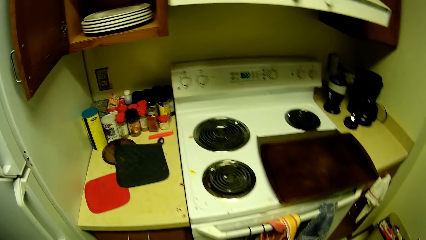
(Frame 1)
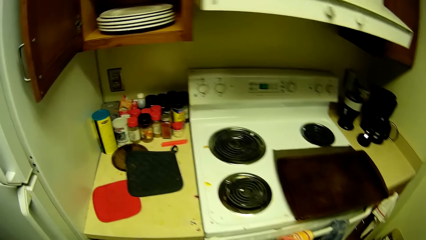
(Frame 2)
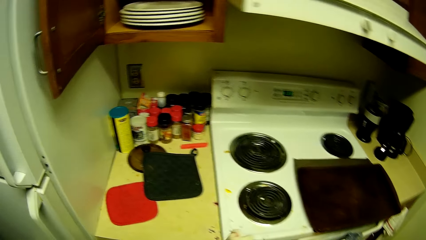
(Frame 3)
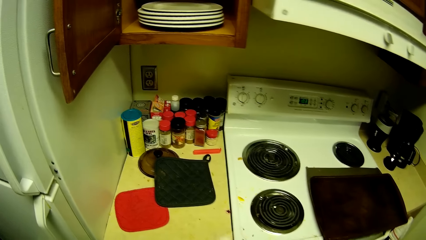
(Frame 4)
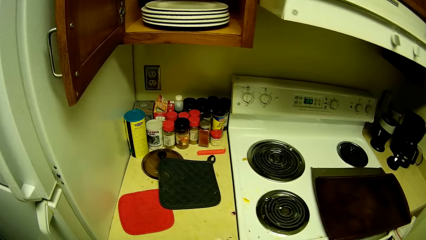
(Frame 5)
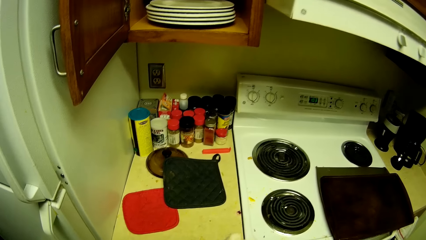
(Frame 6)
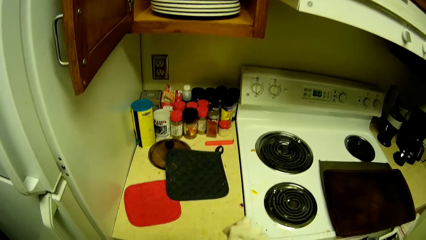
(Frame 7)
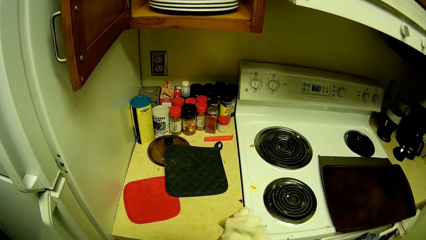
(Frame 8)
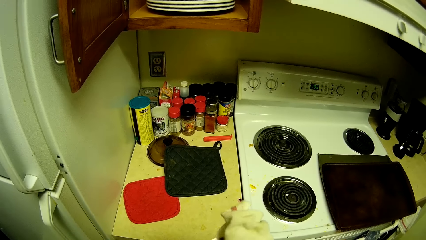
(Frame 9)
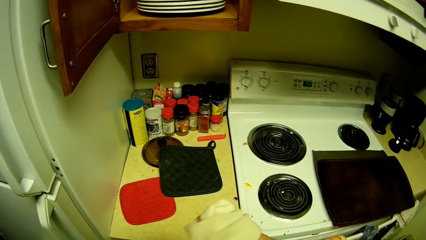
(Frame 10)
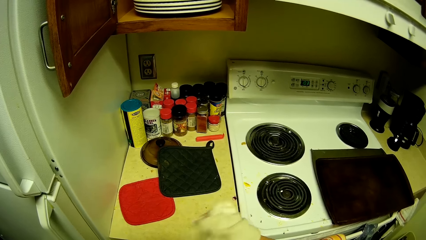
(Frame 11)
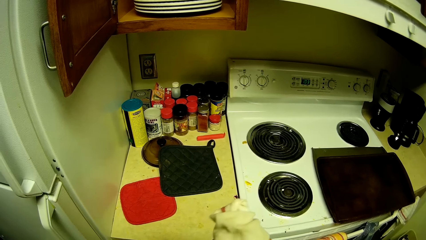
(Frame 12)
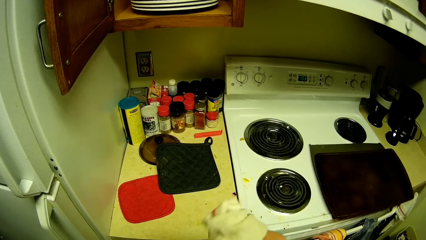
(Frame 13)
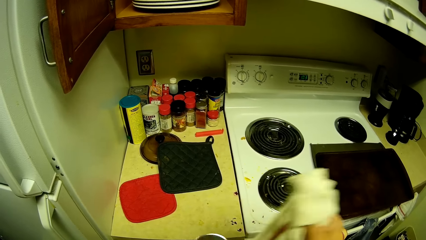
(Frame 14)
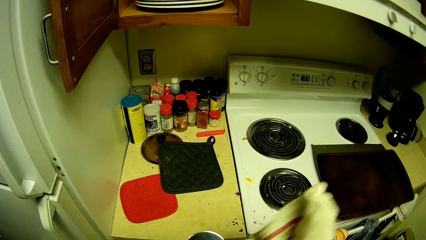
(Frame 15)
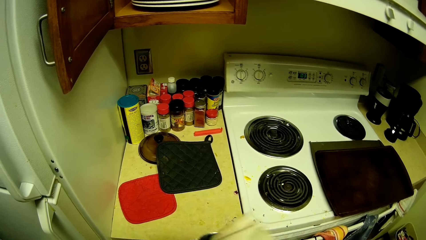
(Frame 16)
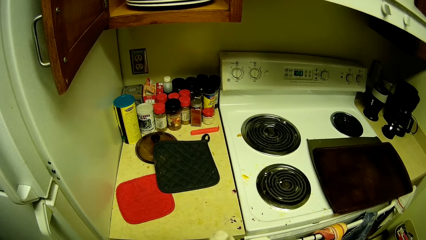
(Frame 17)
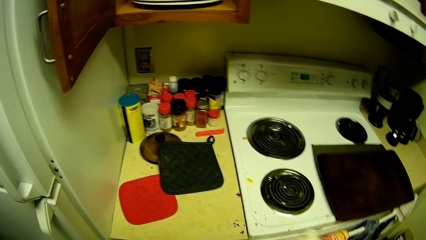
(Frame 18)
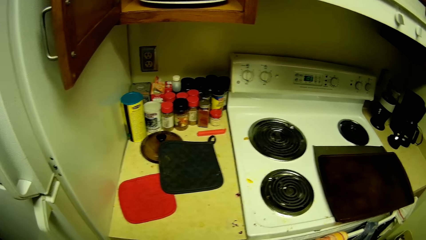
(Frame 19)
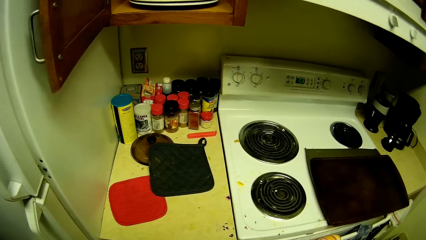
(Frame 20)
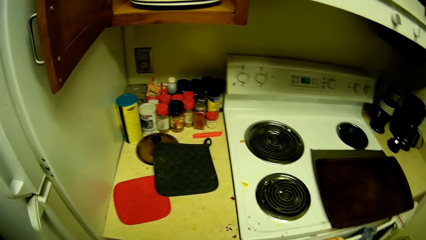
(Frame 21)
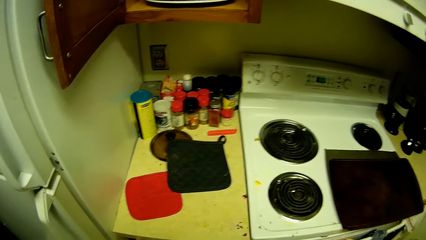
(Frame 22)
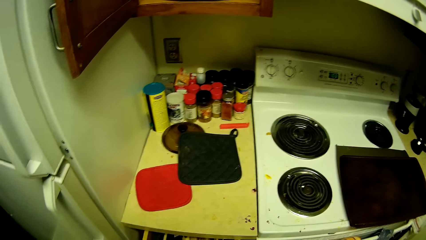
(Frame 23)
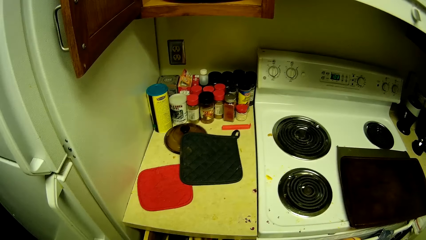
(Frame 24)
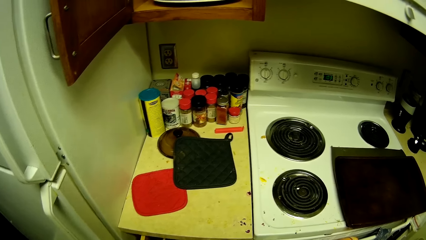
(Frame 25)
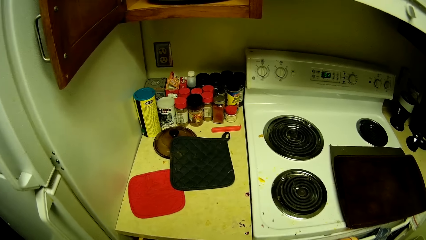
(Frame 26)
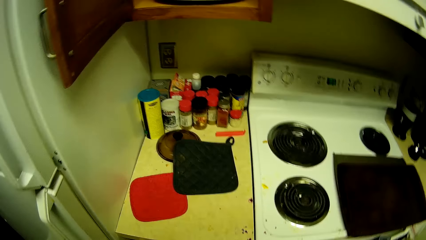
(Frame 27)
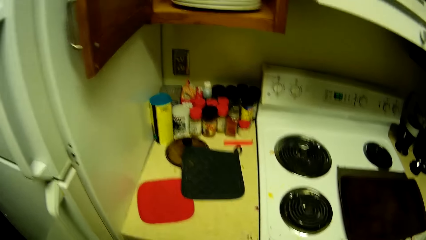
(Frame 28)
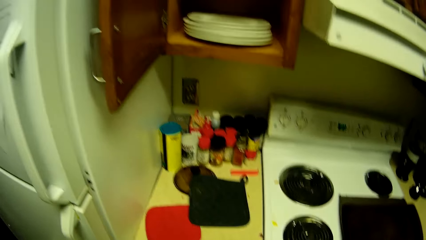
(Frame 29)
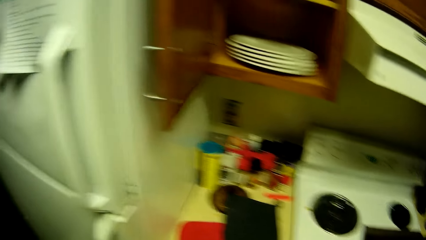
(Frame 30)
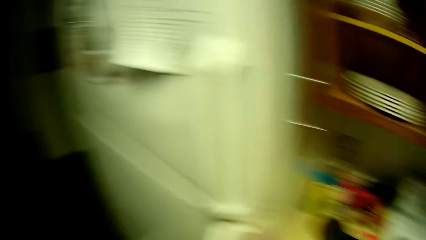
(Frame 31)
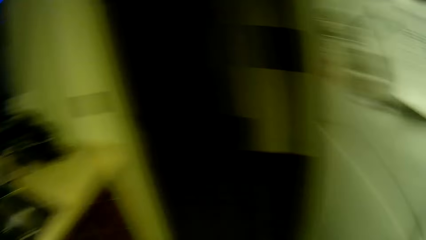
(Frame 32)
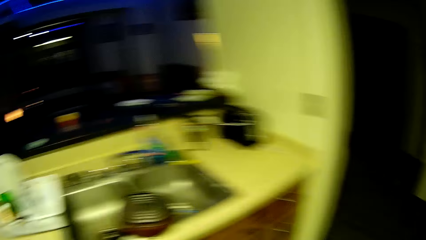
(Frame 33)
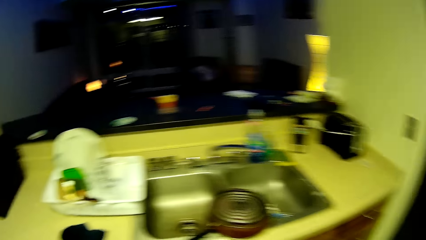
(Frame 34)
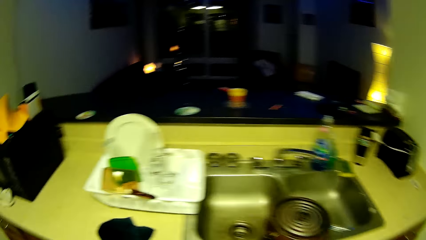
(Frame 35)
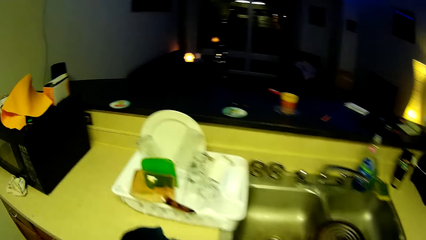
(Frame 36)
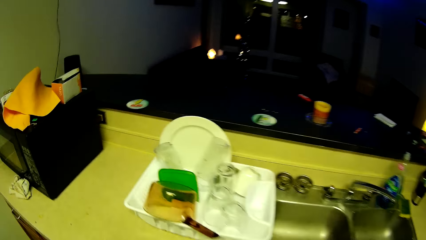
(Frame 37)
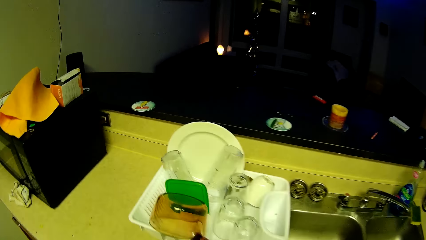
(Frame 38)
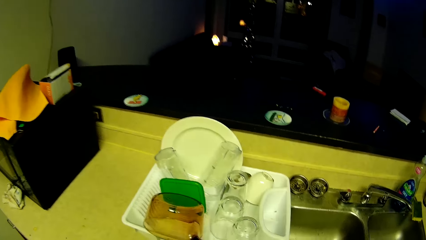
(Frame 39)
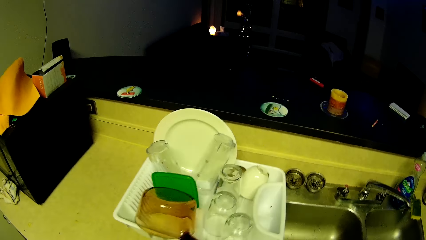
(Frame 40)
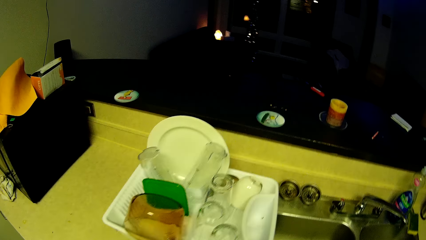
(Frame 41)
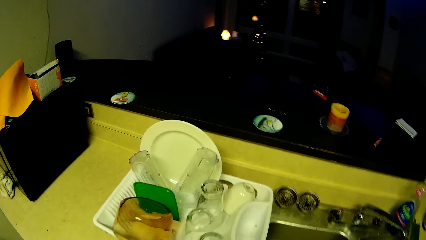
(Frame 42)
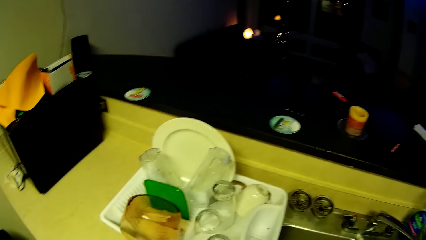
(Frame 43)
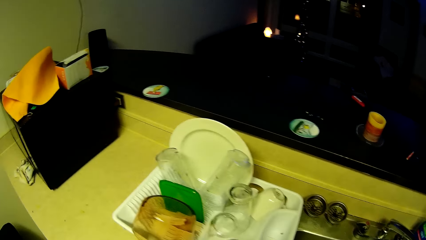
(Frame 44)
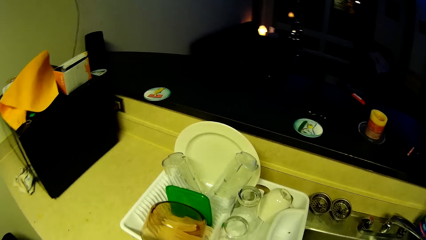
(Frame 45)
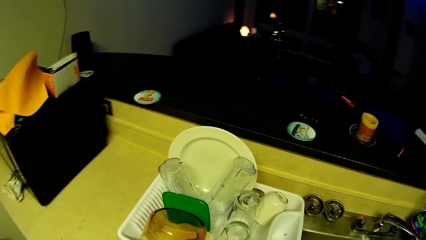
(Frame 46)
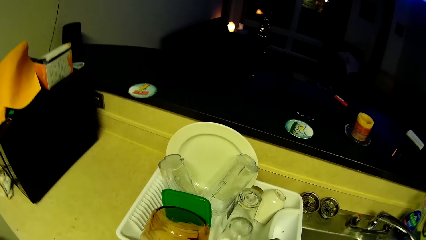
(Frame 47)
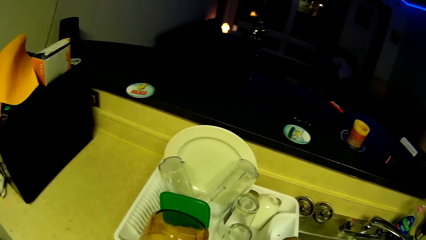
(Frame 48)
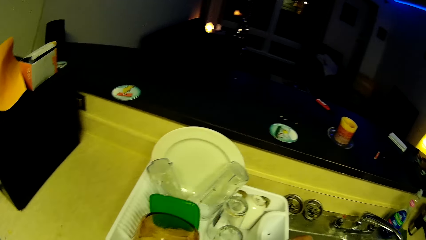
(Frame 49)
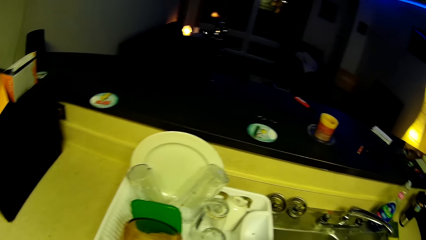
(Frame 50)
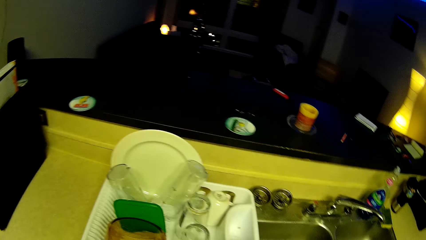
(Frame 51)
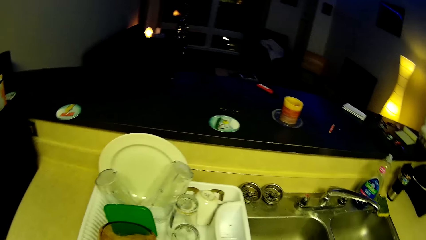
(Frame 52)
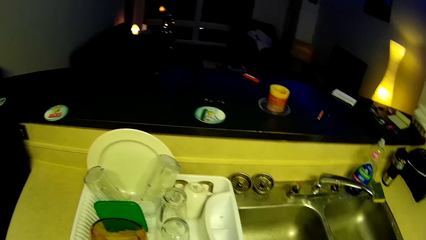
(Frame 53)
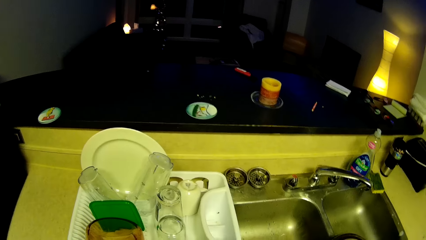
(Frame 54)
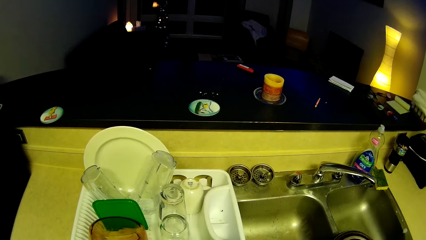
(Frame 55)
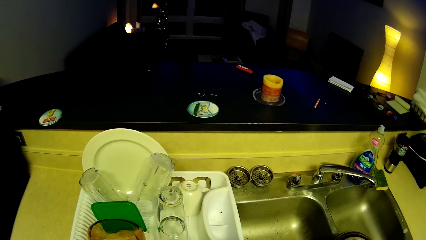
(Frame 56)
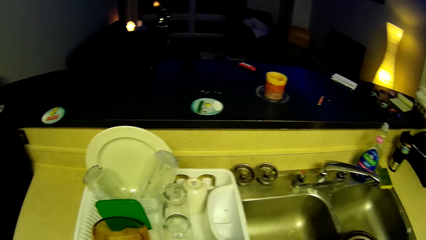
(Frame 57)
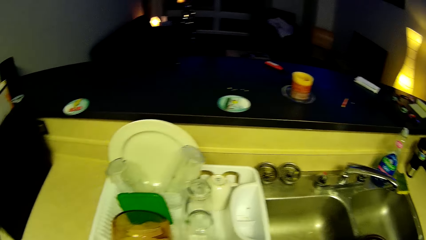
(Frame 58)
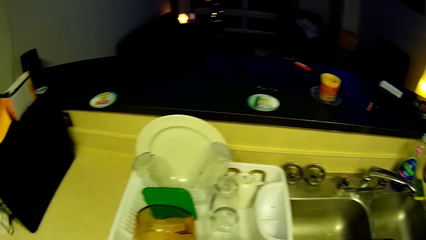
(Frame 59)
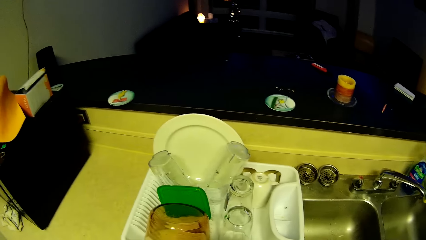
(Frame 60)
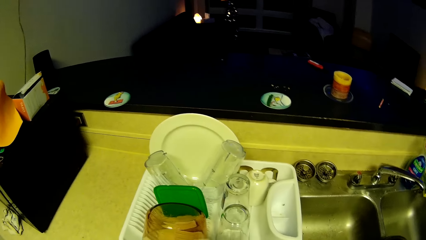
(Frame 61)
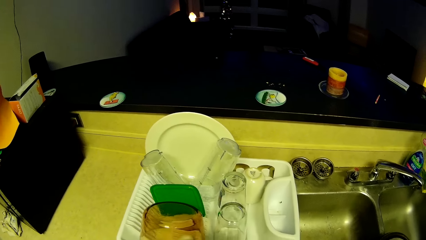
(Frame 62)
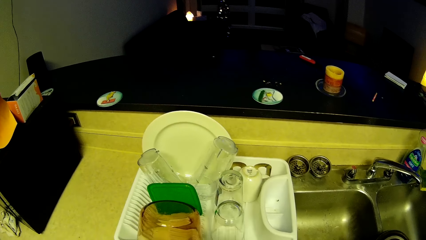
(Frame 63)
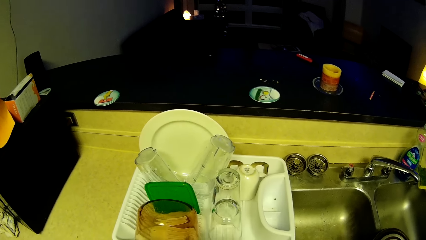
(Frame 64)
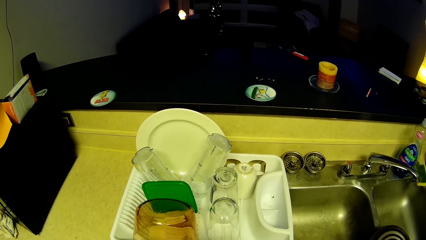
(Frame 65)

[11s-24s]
The camera wearer wipes the glass in front of the cooker. They turn back to the sink. They wipe the glass.

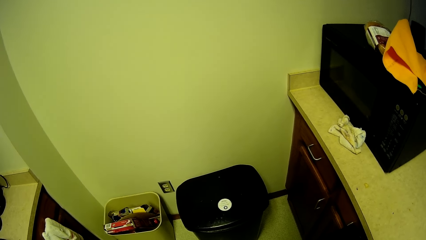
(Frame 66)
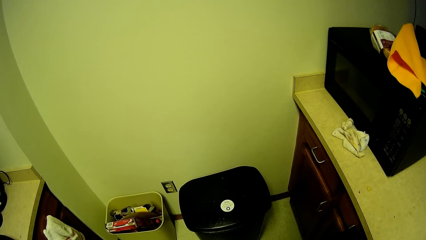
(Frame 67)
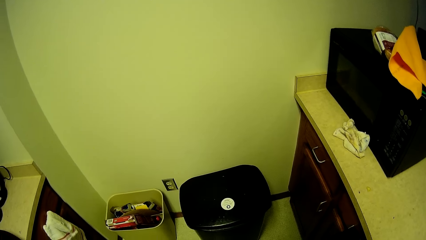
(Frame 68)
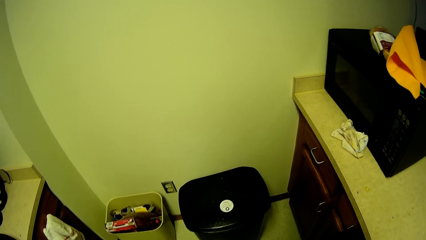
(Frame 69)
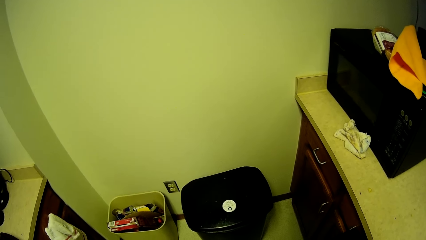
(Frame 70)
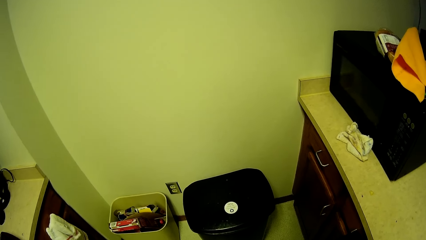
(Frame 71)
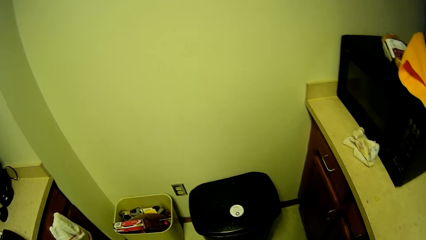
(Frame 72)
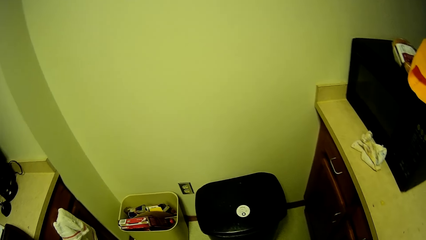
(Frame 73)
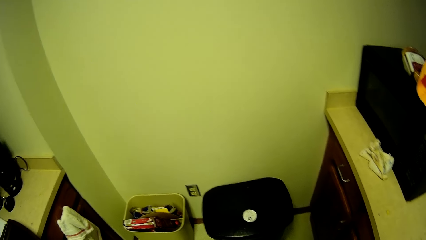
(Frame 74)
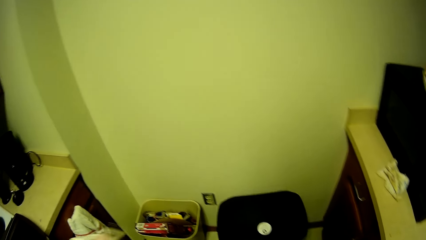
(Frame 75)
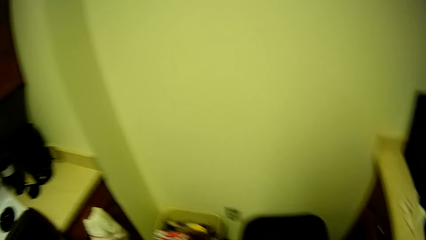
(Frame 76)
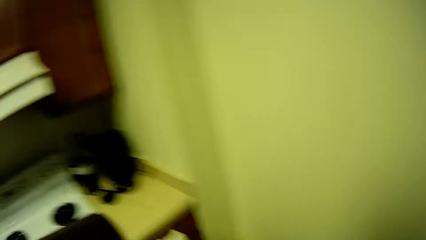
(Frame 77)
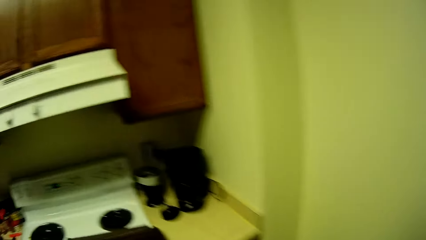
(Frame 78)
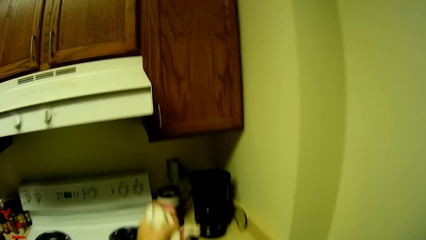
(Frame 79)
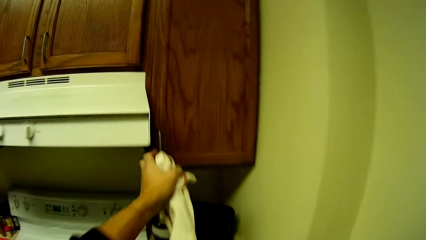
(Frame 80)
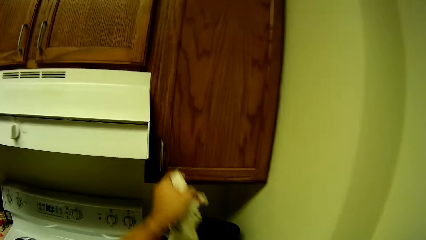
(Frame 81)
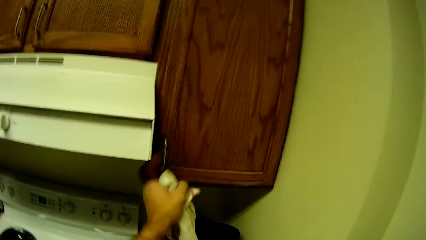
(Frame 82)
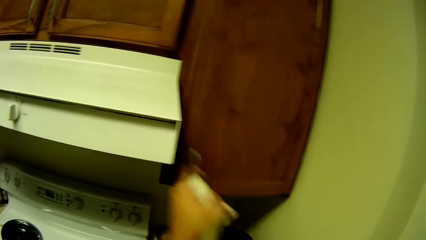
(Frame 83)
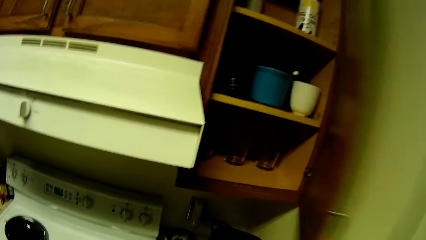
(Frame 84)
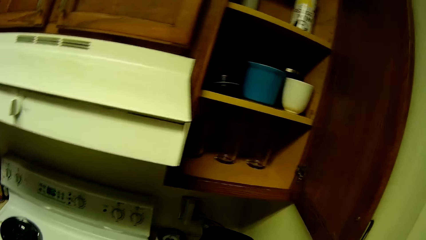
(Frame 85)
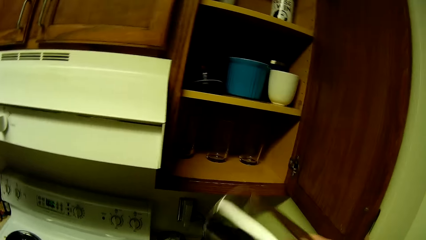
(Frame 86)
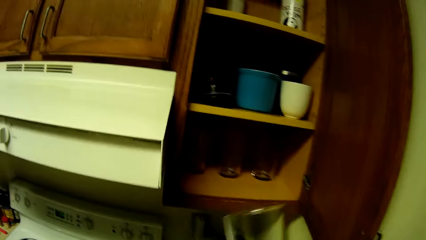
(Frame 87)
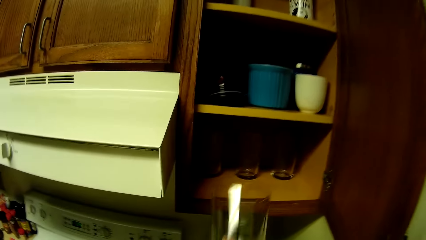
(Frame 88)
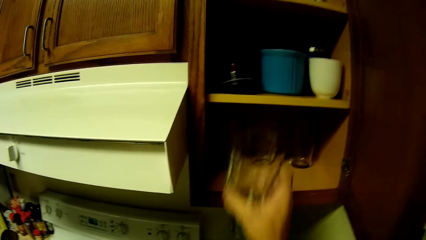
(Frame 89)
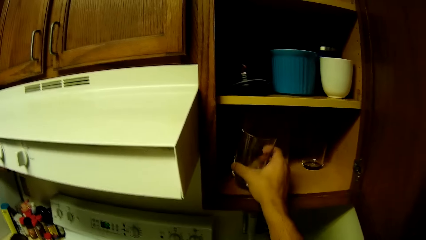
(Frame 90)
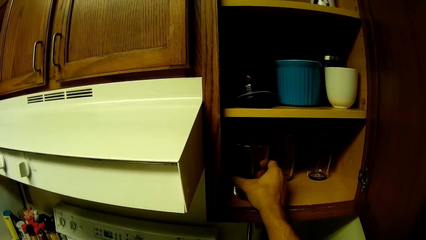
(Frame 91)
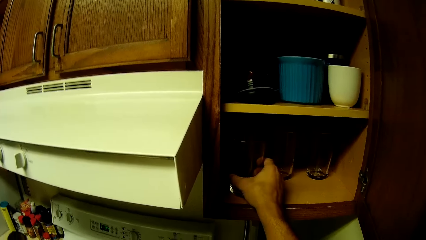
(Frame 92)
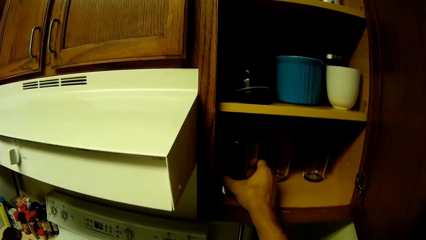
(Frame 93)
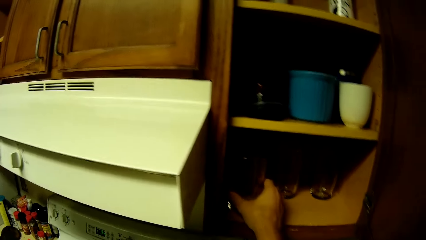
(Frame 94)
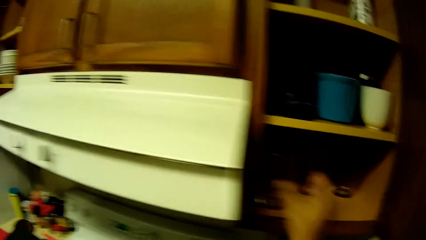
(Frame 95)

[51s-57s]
The camera wearer turns to the kitchen cabinet. They open the upper kitchen cabinet drawer with the left hand. They put the glass in the right hand inside the cabinet.
